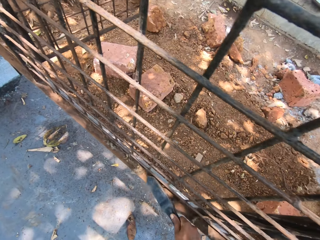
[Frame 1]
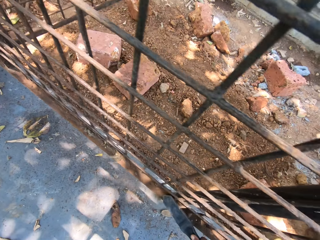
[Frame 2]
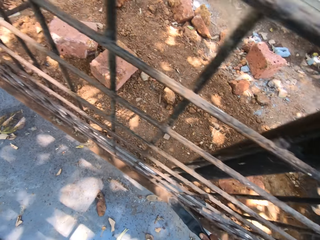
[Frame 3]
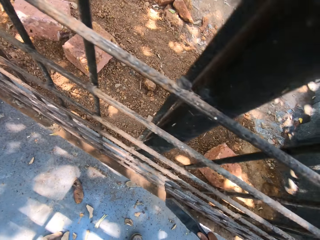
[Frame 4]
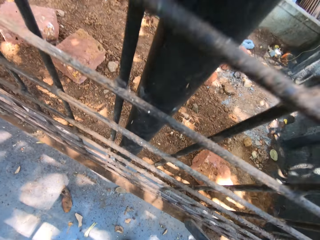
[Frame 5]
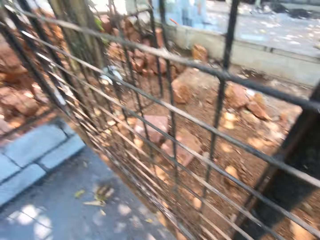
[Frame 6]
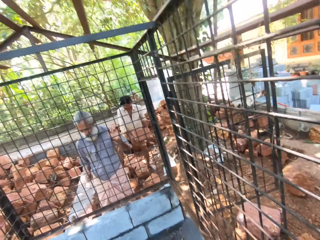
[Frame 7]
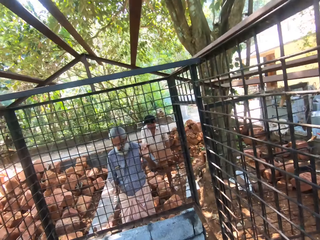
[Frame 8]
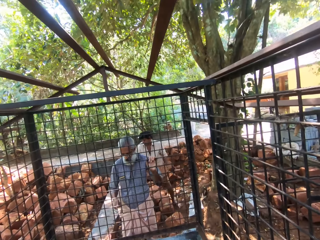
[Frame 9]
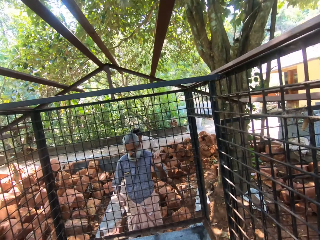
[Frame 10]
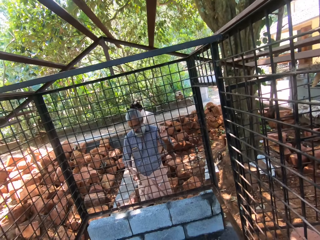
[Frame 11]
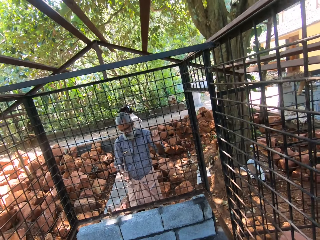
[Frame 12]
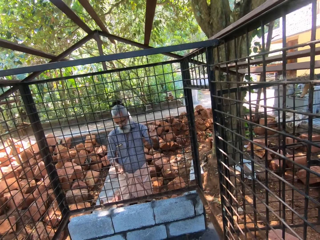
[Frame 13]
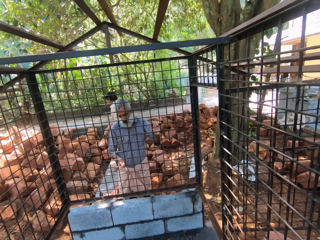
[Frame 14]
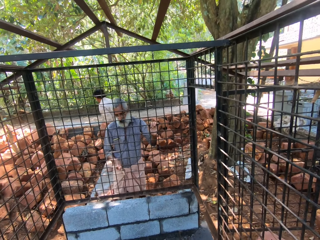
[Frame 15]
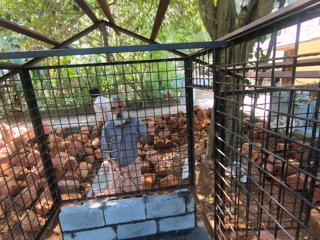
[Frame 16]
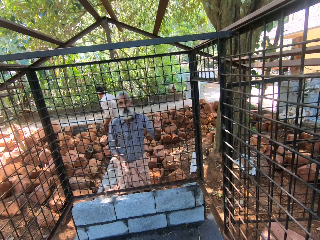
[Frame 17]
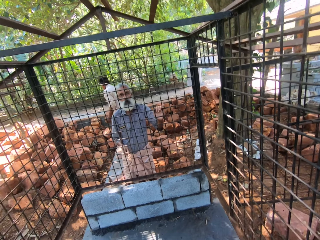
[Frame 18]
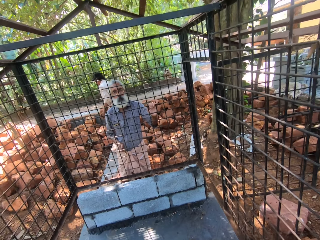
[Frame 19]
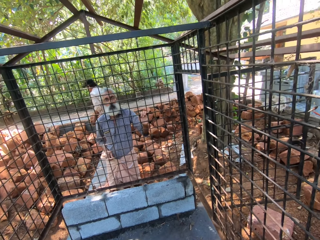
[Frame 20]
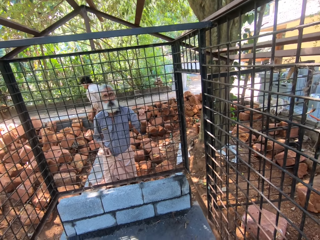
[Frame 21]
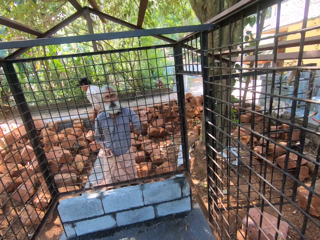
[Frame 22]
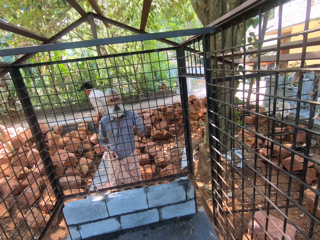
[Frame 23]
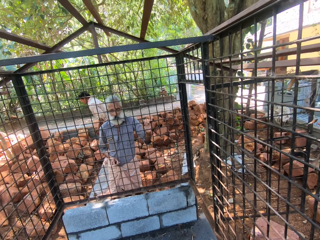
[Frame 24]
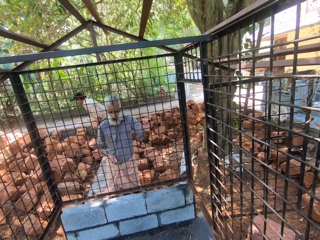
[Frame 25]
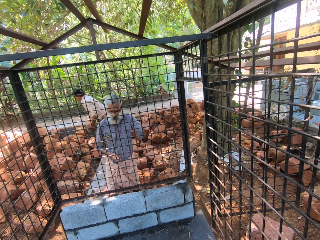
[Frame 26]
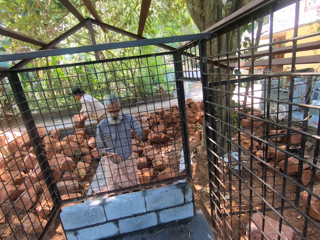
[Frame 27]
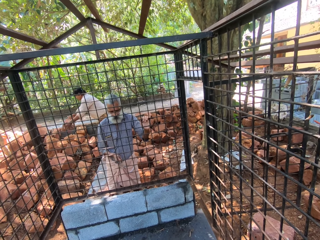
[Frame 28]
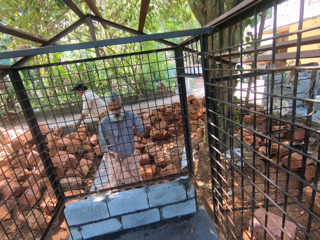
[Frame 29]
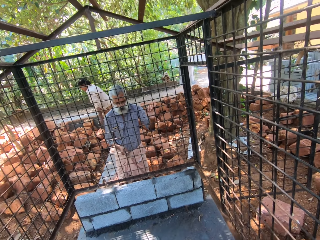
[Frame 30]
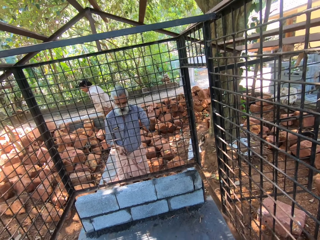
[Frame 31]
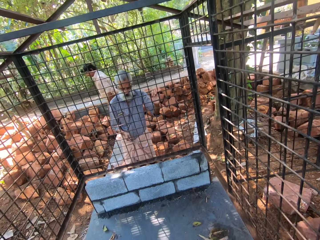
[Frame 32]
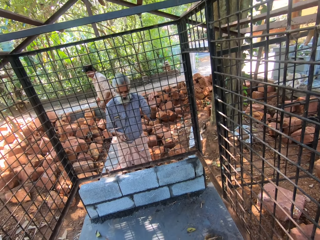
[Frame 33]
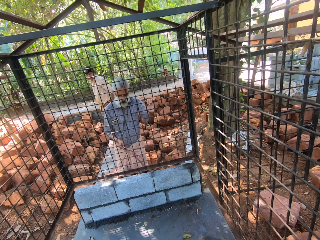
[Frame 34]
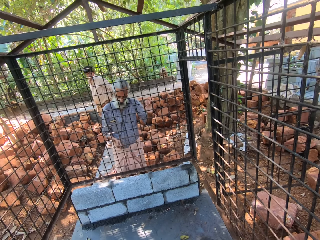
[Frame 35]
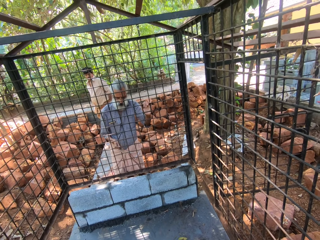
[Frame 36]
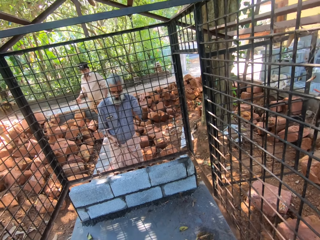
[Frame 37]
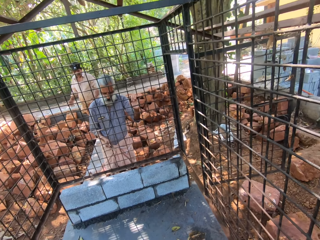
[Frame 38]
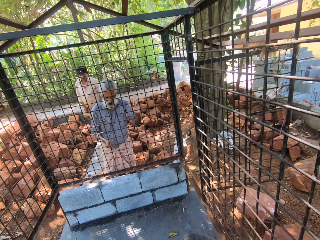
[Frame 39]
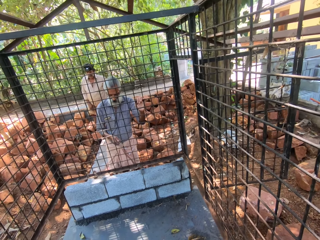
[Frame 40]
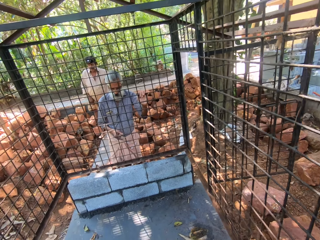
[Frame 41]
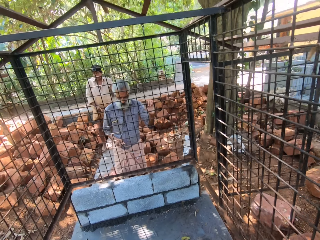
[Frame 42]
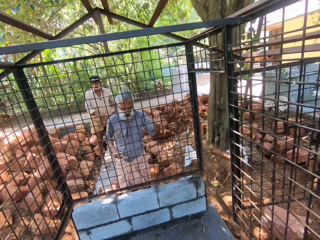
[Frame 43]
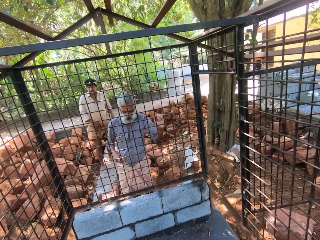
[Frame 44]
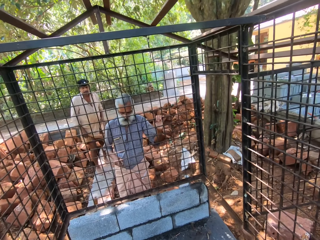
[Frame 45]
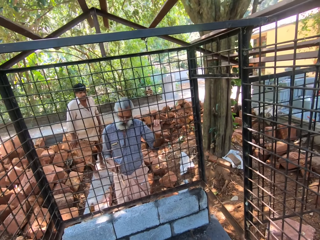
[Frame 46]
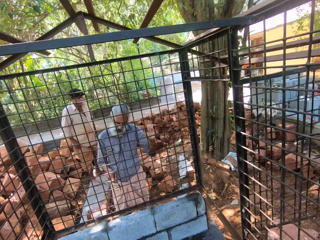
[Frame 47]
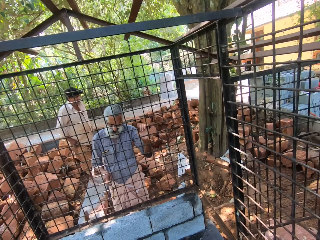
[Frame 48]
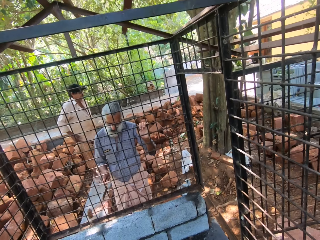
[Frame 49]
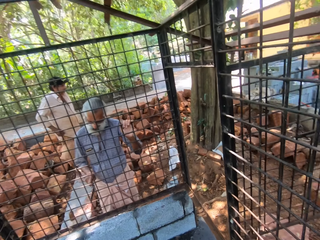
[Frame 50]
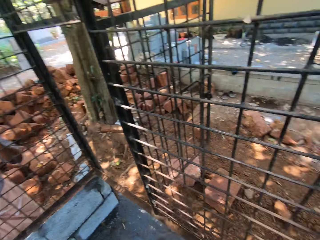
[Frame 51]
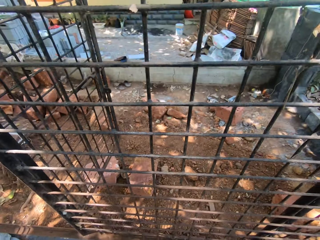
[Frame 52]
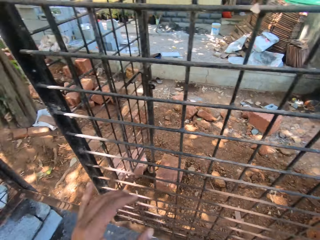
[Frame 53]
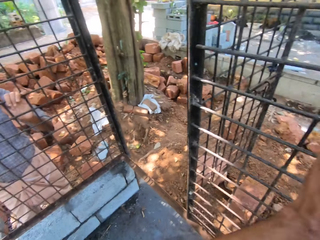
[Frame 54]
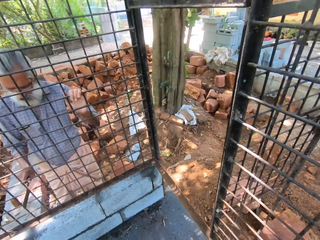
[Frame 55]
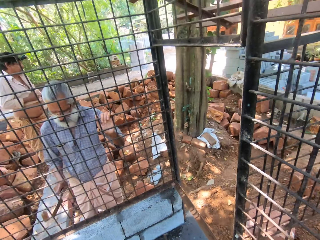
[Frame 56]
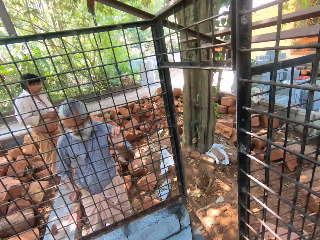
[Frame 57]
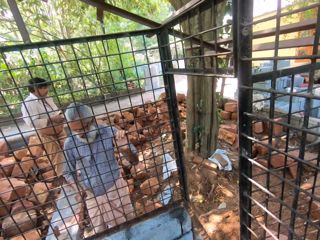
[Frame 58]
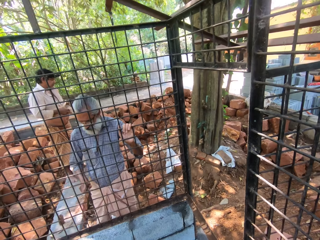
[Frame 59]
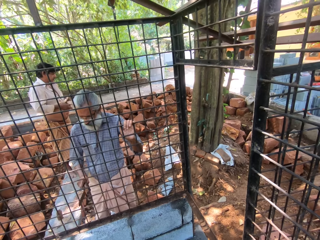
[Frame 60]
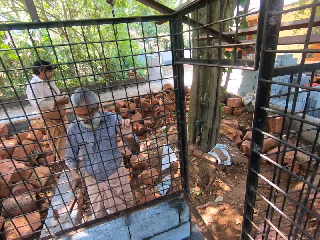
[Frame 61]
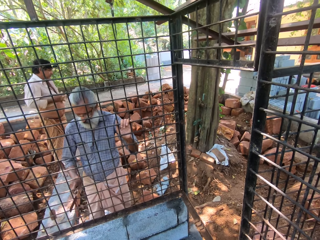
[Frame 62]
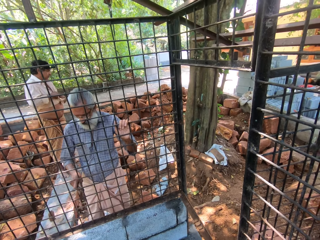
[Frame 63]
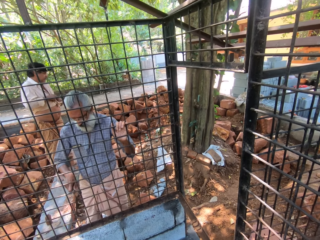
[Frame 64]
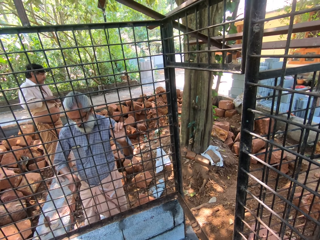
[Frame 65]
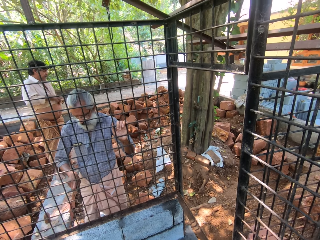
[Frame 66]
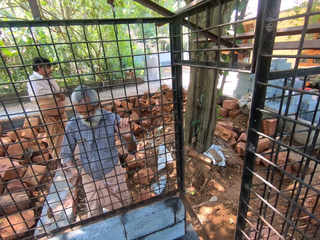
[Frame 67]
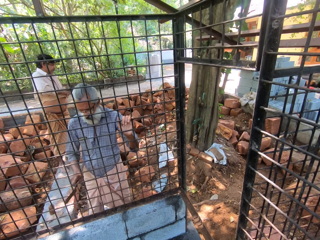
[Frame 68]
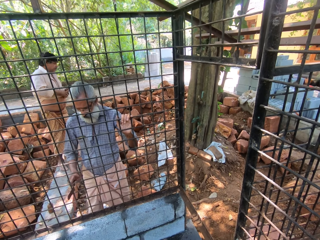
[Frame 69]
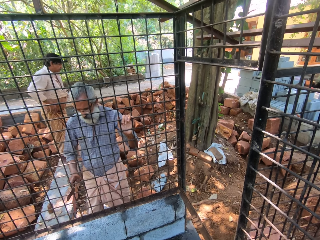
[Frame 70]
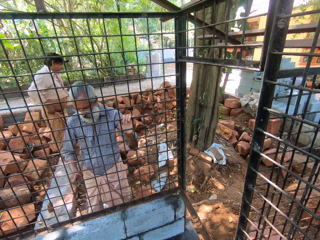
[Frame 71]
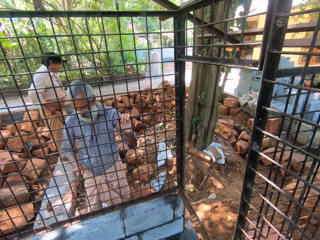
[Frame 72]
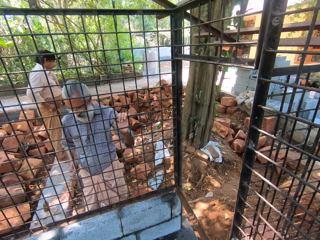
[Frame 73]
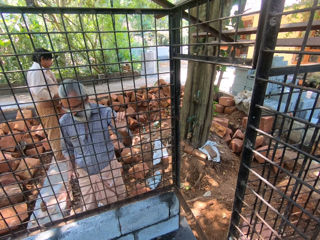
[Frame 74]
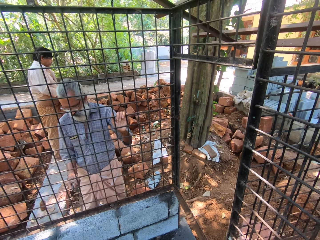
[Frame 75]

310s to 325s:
The camera wearer talks at the construction site and looks around. A man talks to the camera wearer. The camera wearer talks to the man. They move at the construction site. The man talks to the camera wearer. The camera wearer talks to the man. The man talks to the camera wearer. The camera wearer talks to the man.

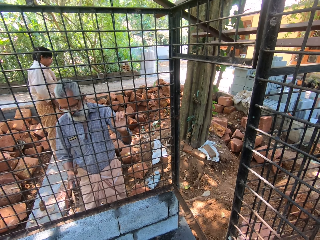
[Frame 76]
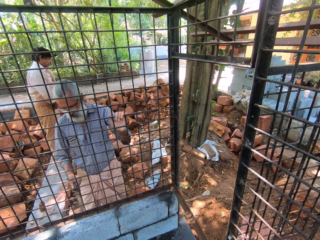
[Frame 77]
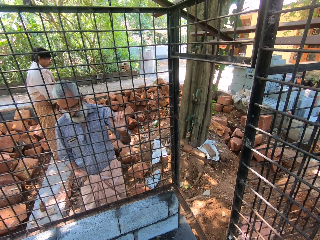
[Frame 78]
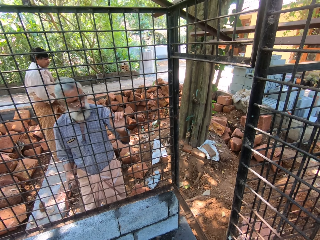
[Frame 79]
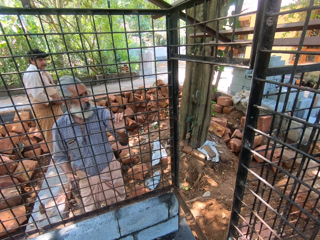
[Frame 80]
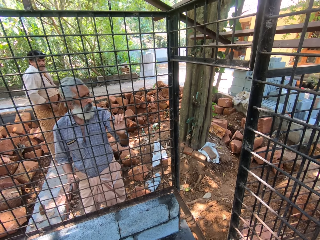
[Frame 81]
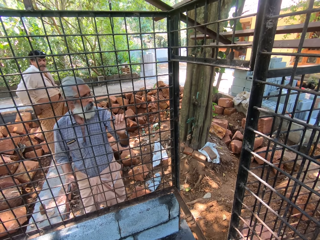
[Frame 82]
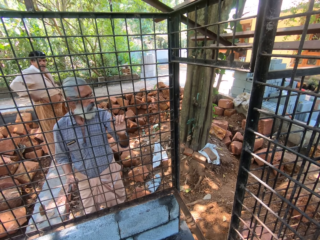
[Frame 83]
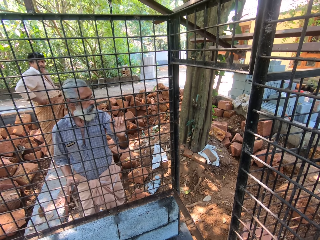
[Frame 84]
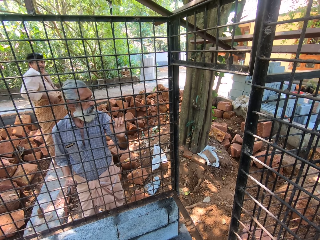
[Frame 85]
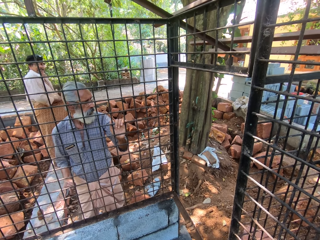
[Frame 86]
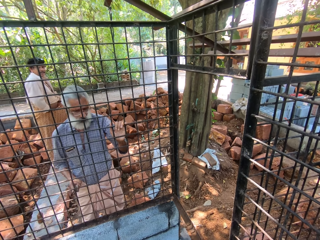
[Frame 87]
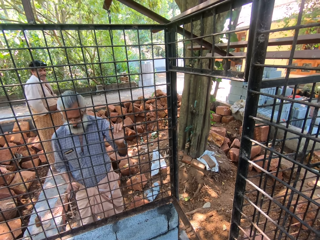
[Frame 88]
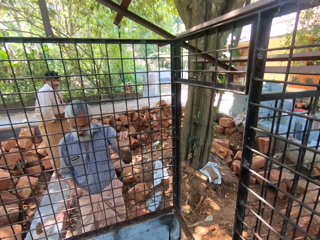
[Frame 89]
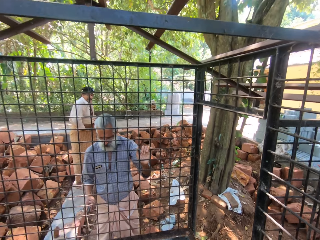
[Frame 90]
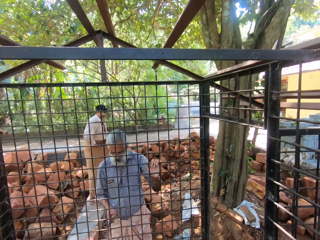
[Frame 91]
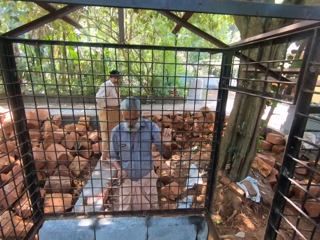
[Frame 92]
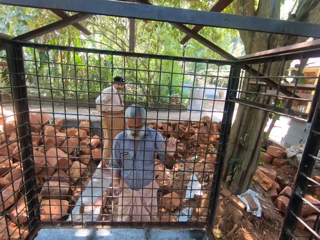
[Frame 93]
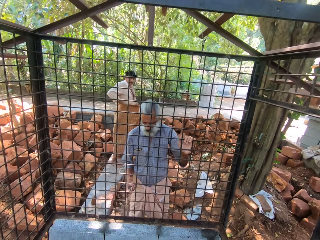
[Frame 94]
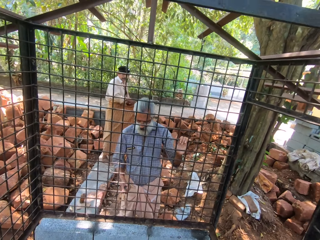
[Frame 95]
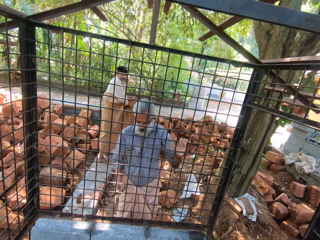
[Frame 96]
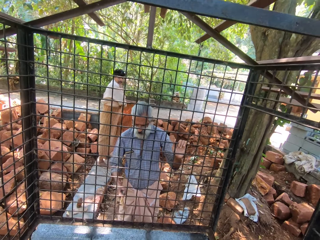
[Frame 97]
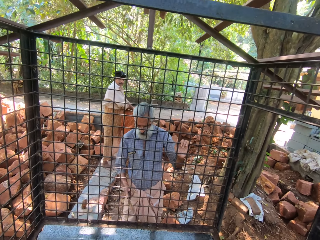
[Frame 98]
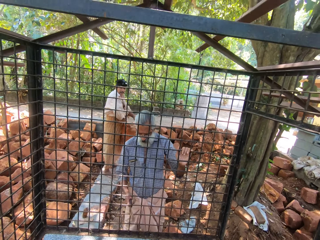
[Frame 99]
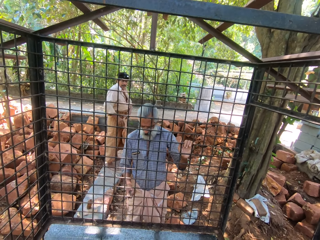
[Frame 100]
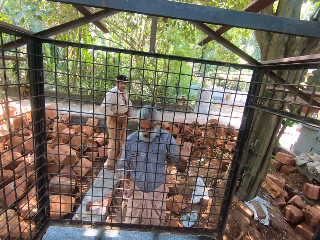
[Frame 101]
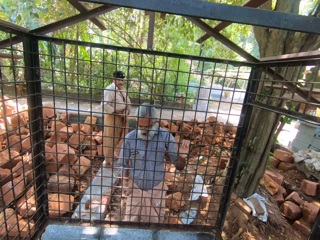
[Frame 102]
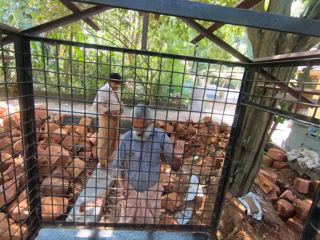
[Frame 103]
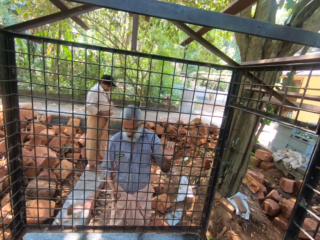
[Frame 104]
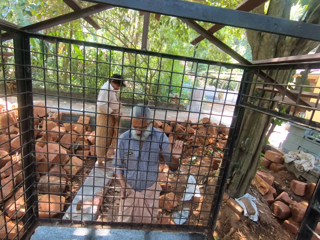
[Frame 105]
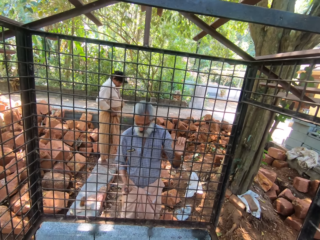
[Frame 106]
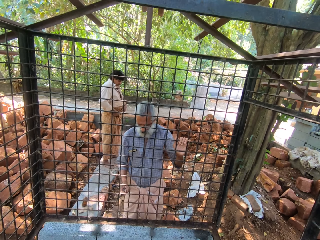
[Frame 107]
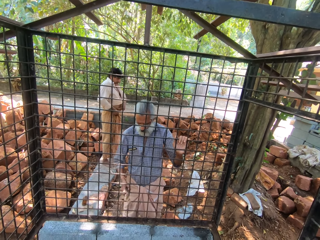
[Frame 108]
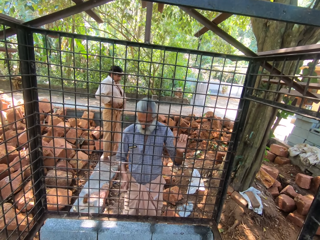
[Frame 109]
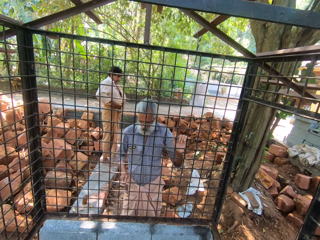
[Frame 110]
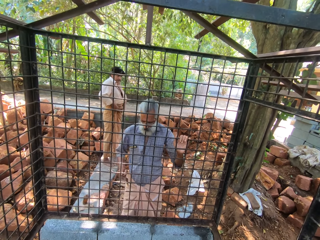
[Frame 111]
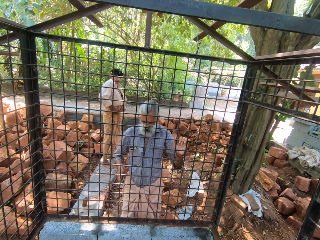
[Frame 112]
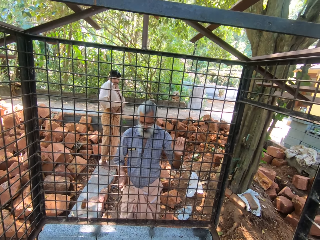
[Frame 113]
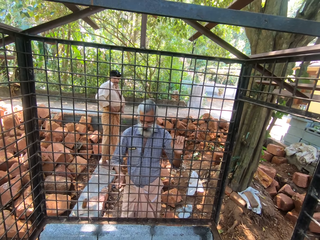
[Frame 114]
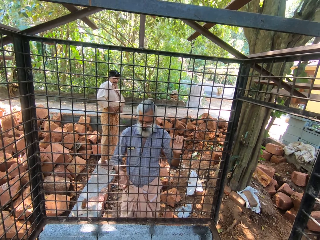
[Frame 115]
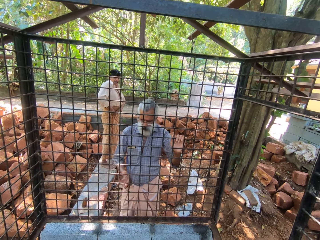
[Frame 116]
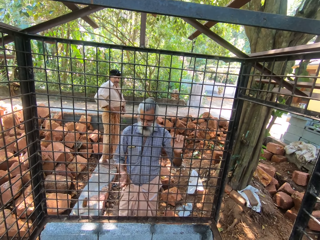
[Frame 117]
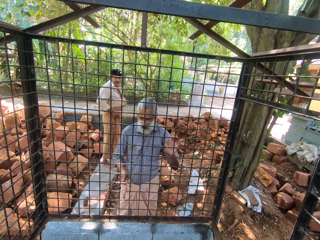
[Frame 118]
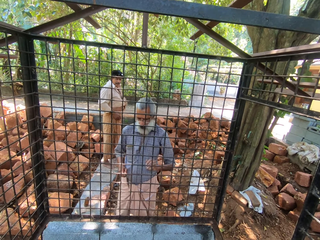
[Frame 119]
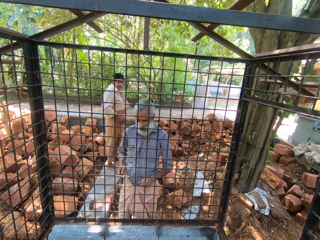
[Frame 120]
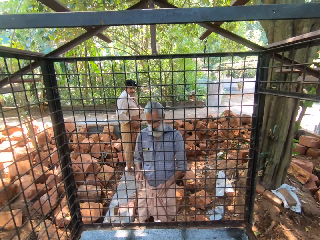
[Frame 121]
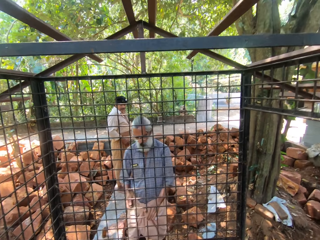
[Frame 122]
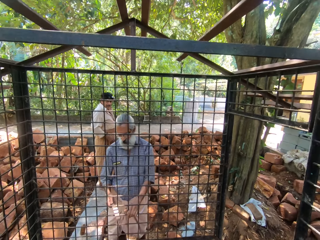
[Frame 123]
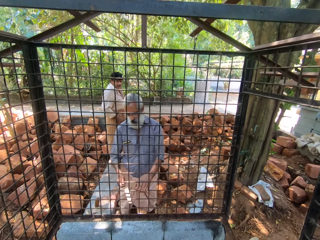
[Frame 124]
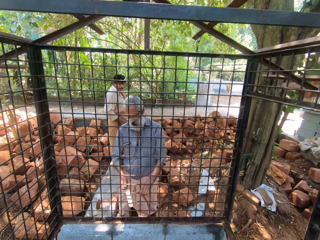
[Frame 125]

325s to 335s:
A man talks to the camera wearer. Another man talks to the camera wearer. The camera wearer talks at the construction site.
